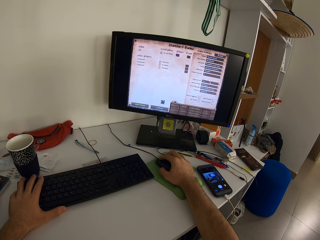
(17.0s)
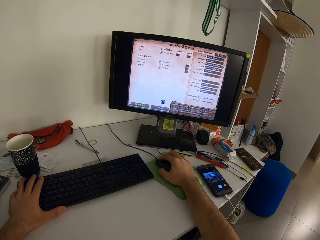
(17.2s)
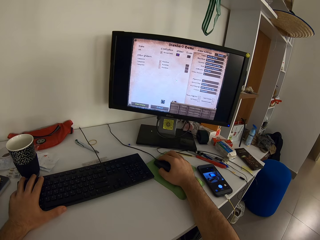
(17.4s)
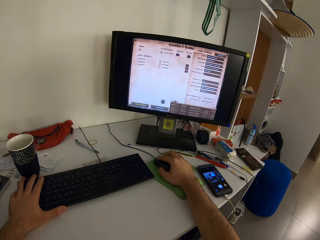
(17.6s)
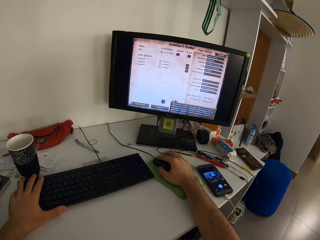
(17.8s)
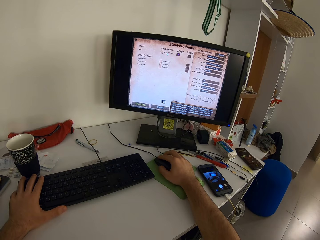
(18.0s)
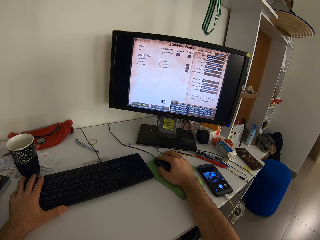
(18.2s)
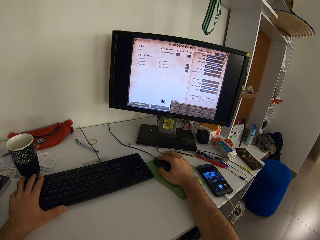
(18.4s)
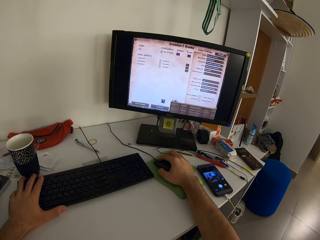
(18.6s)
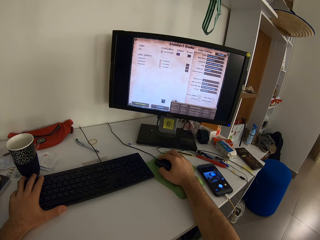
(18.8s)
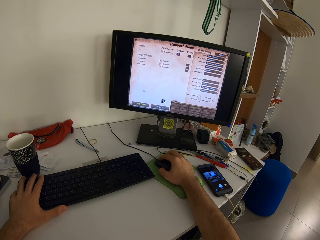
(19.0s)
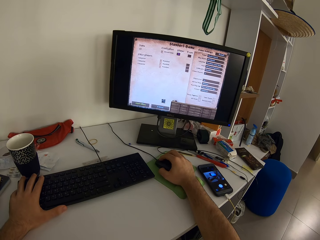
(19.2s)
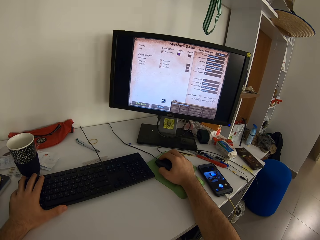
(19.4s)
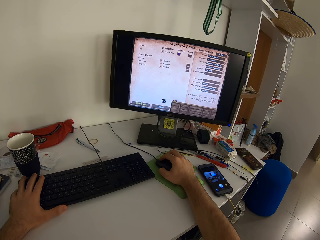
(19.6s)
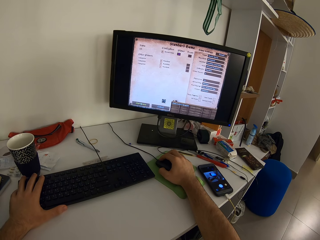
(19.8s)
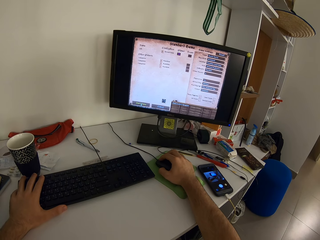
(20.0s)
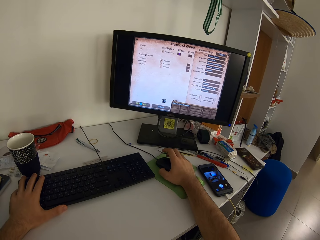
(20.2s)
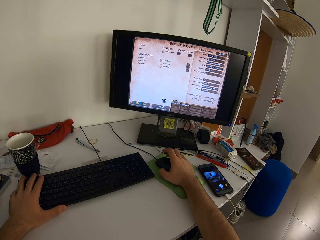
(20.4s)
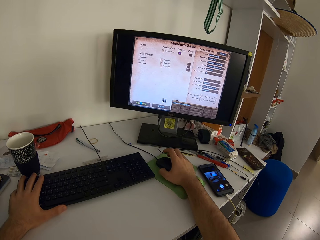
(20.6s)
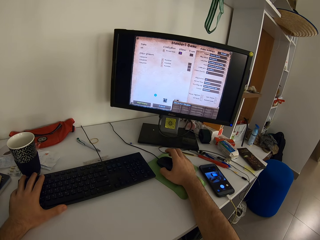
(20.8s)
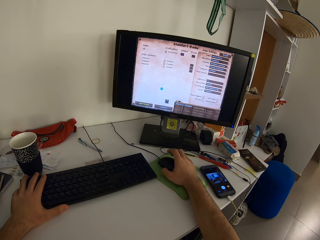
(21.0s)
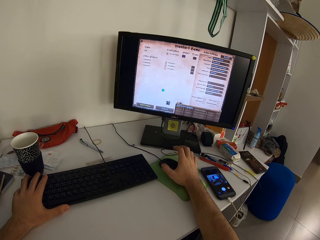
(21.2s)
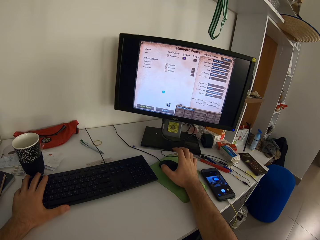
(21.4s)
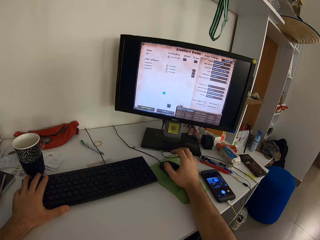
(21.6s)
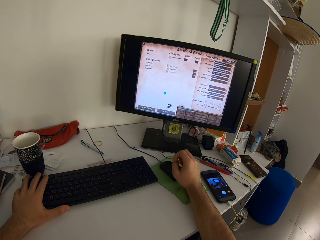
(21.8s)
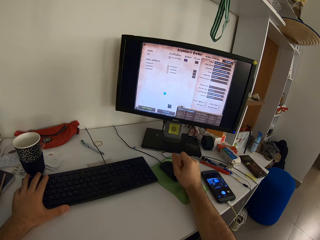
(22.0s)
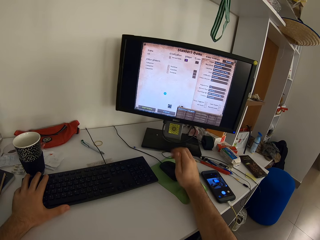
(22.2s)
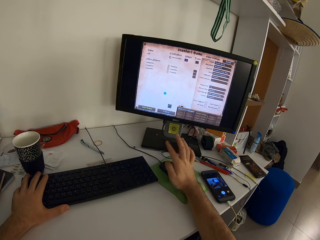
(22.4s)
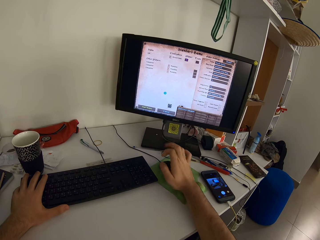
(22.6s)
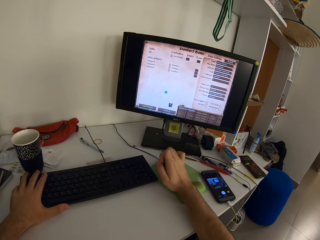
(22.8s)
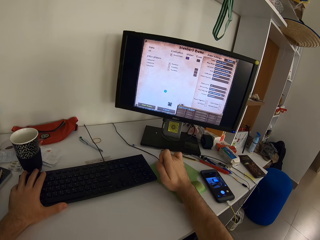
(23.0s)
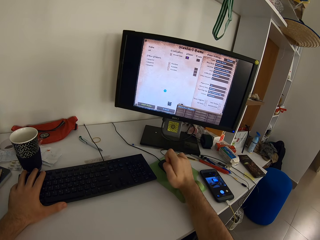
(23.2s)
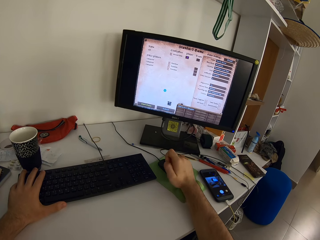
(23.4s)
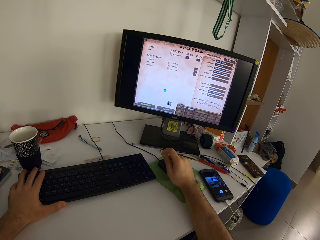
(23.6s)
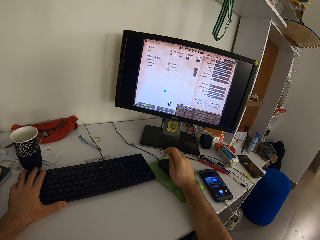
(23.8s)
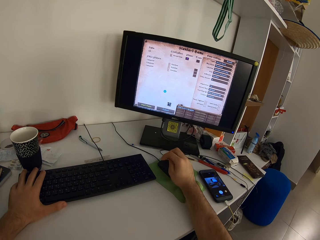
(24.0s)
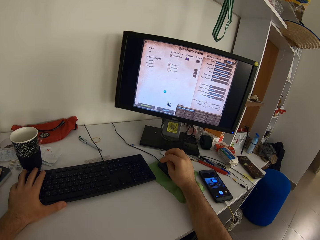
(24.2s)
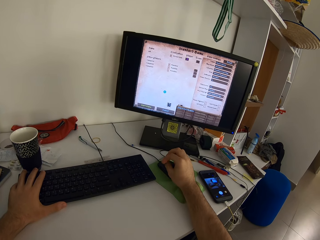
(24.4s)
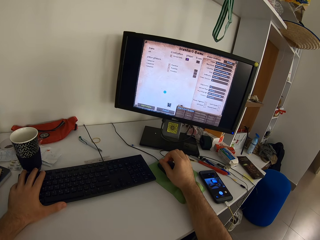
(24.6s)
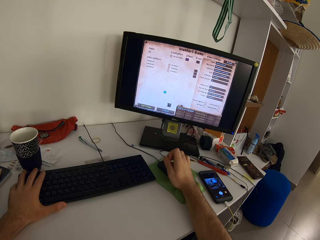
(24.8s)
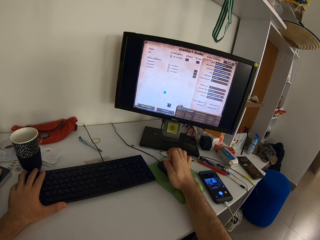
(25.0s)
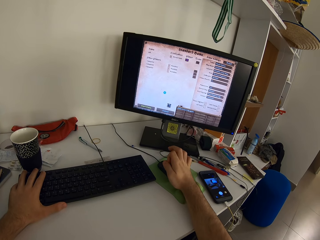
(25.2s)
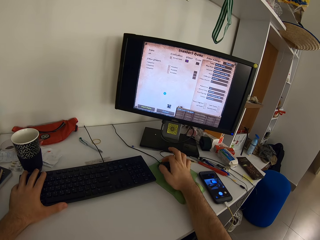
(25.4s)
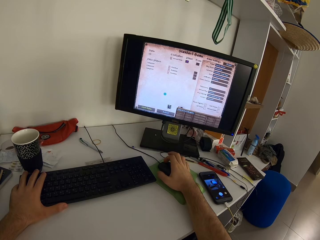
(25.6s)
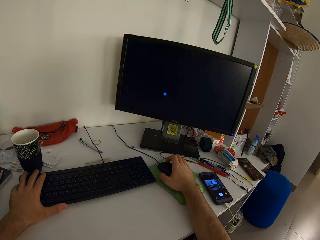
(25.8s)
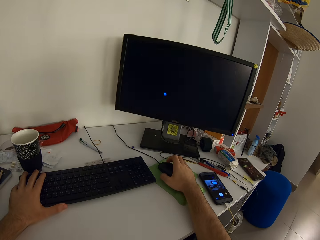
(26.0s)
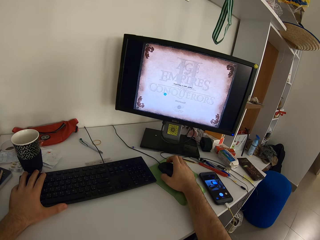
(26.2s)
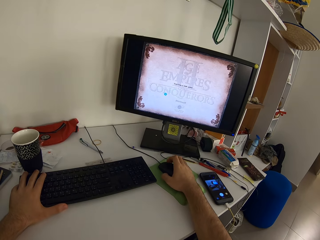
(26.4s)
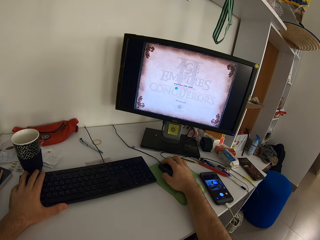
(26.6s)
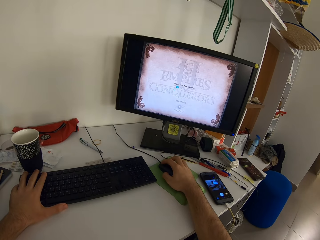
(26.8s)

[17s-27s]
The camera wearer moves the mouse. They click the mouse. They move the hand away from the mouse.

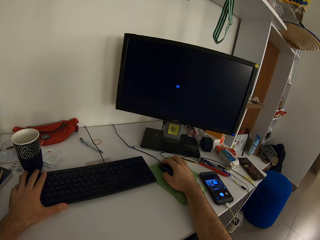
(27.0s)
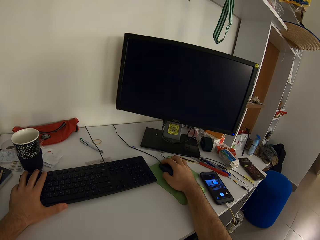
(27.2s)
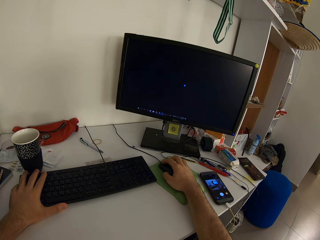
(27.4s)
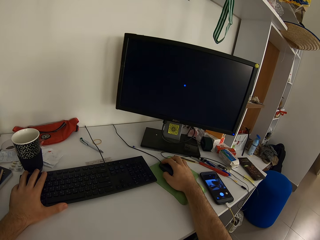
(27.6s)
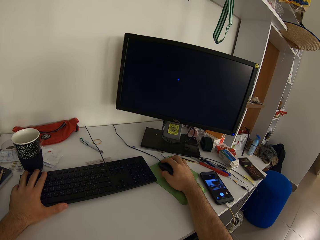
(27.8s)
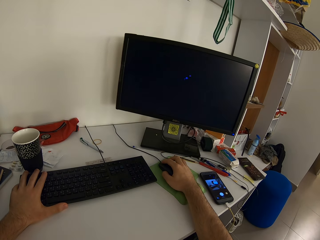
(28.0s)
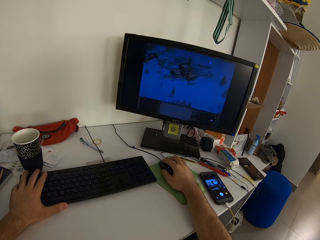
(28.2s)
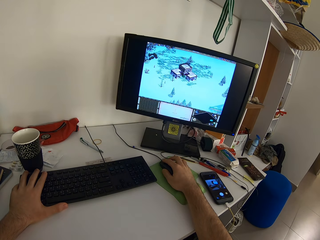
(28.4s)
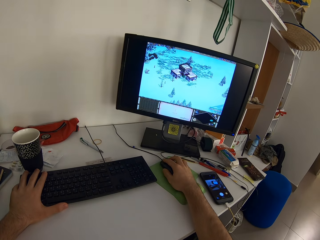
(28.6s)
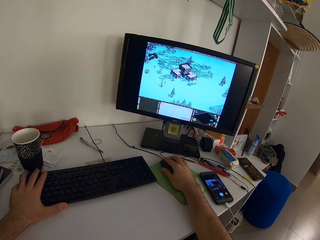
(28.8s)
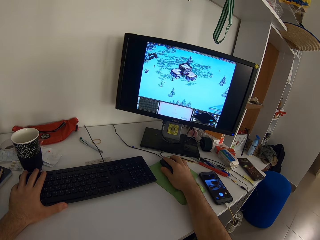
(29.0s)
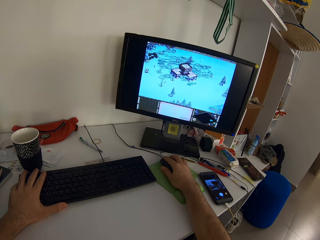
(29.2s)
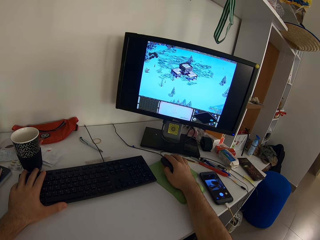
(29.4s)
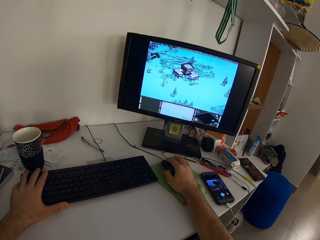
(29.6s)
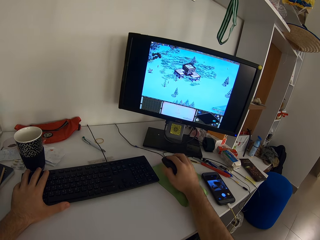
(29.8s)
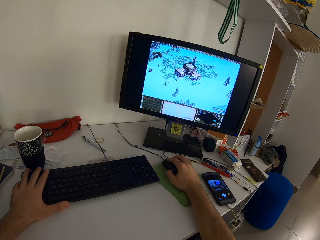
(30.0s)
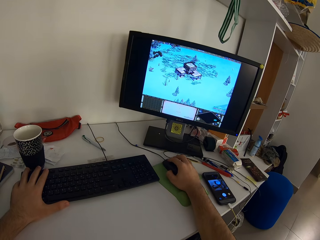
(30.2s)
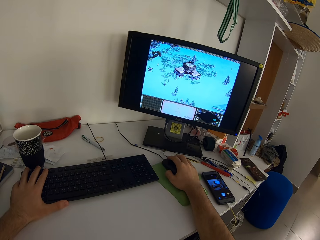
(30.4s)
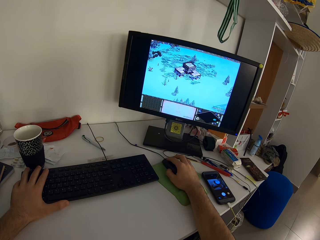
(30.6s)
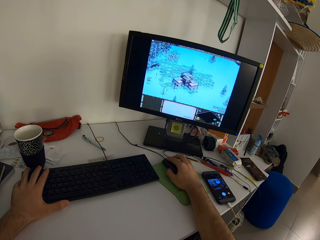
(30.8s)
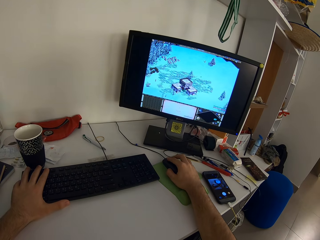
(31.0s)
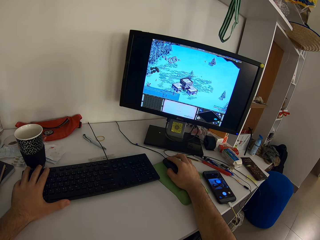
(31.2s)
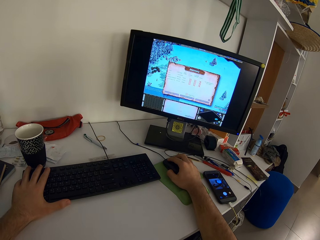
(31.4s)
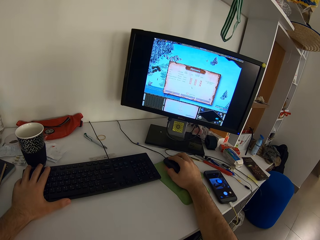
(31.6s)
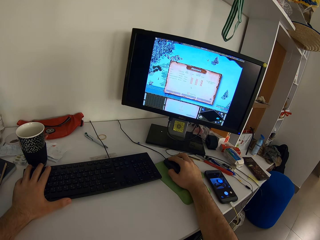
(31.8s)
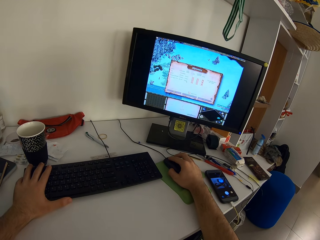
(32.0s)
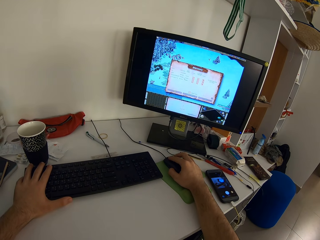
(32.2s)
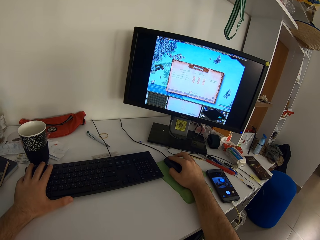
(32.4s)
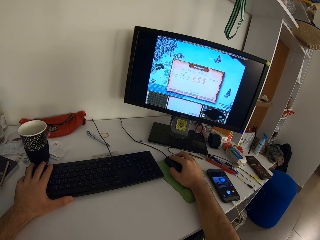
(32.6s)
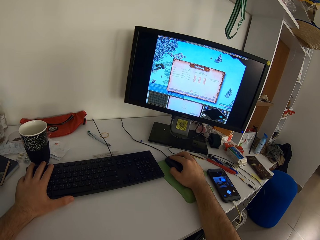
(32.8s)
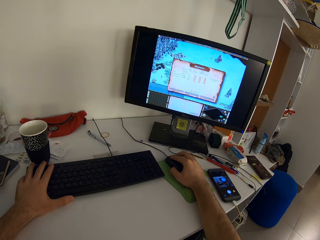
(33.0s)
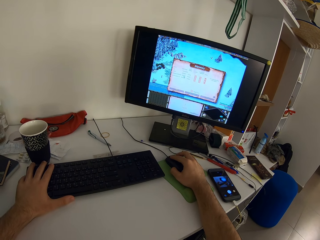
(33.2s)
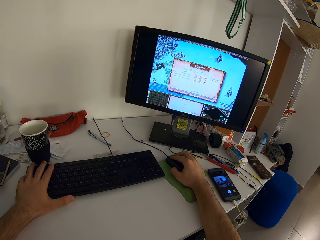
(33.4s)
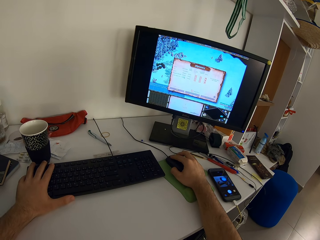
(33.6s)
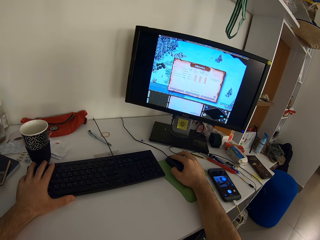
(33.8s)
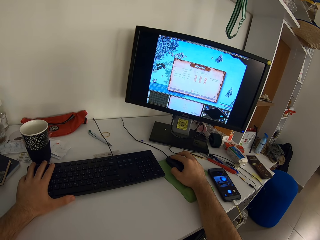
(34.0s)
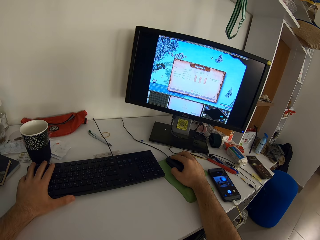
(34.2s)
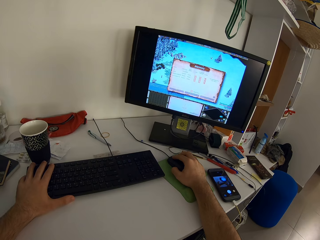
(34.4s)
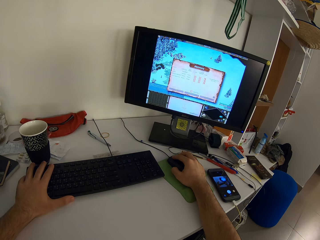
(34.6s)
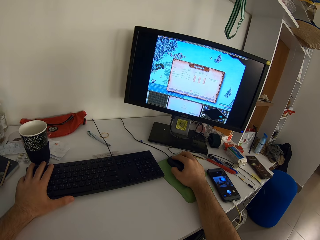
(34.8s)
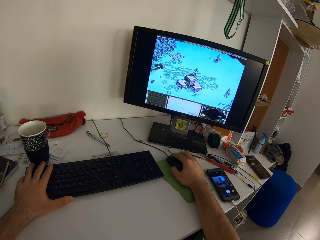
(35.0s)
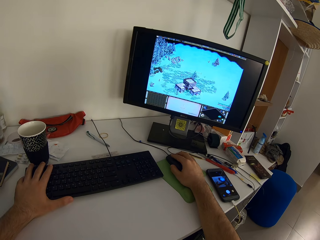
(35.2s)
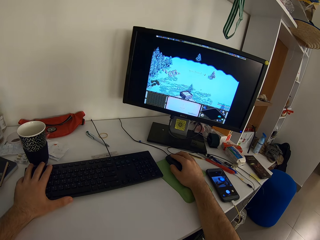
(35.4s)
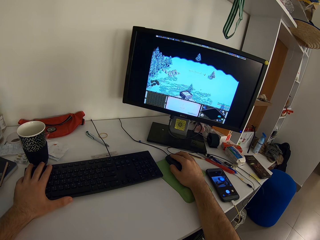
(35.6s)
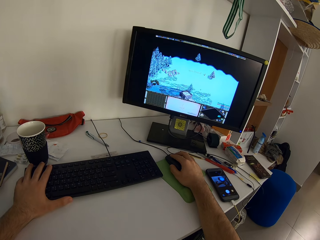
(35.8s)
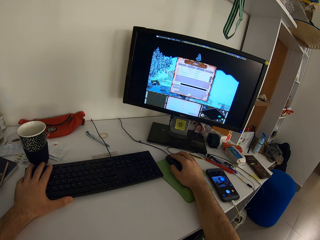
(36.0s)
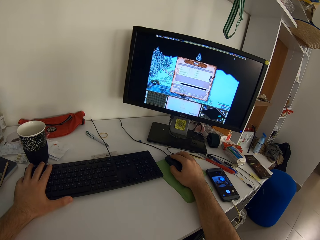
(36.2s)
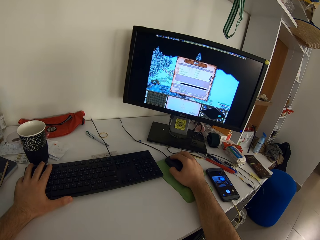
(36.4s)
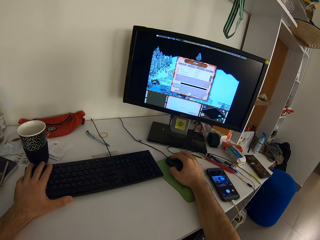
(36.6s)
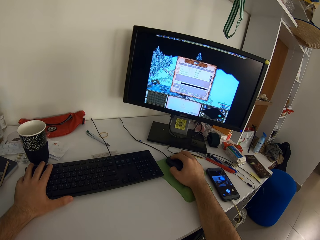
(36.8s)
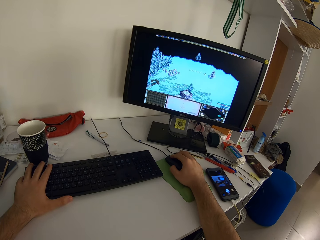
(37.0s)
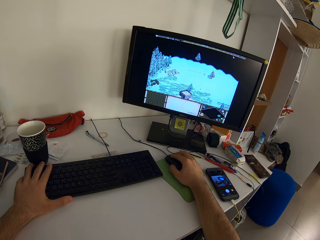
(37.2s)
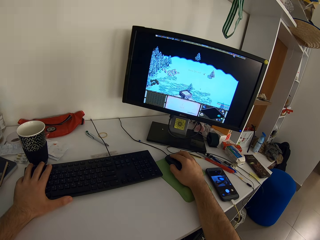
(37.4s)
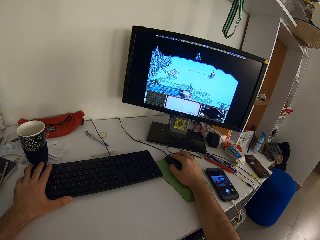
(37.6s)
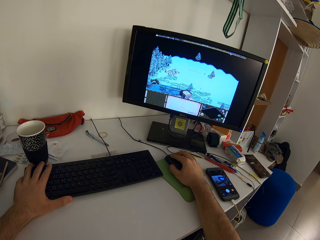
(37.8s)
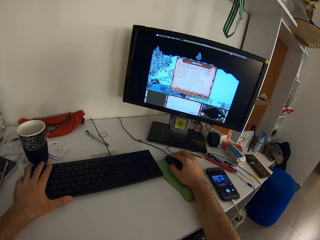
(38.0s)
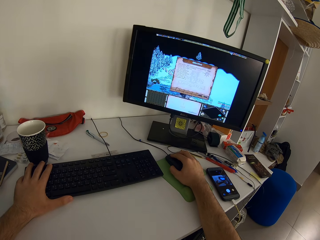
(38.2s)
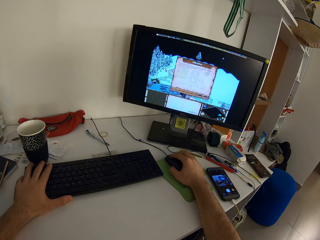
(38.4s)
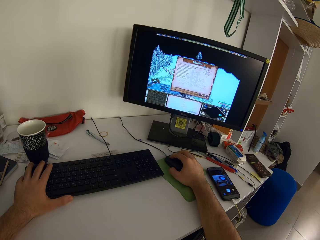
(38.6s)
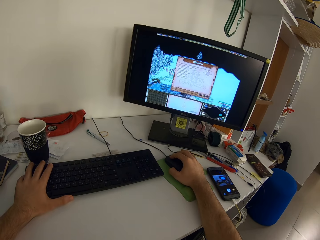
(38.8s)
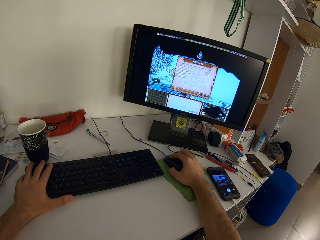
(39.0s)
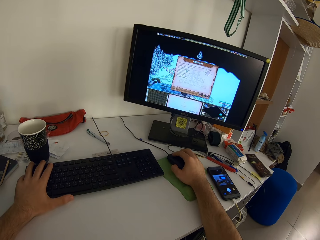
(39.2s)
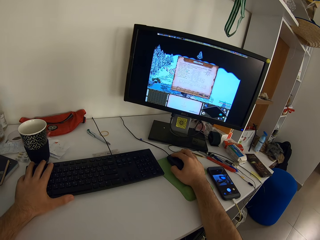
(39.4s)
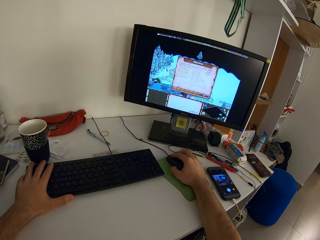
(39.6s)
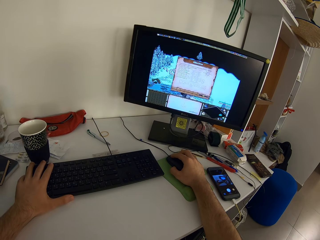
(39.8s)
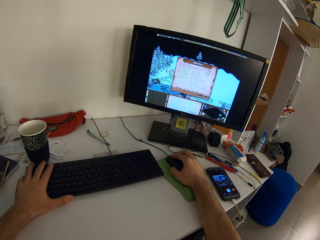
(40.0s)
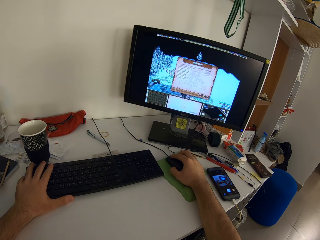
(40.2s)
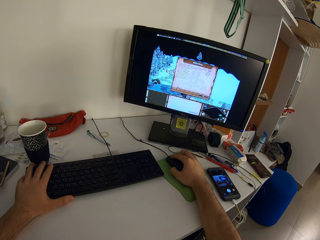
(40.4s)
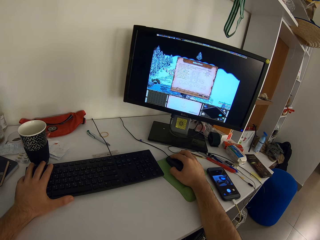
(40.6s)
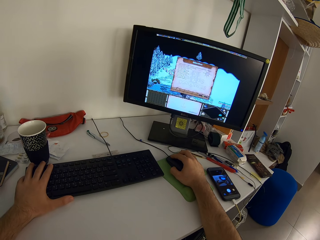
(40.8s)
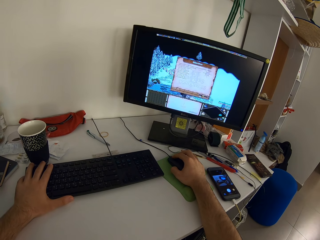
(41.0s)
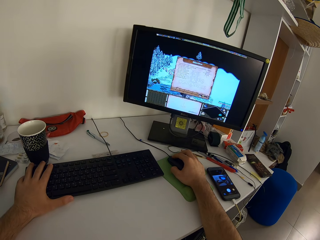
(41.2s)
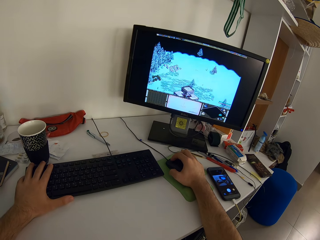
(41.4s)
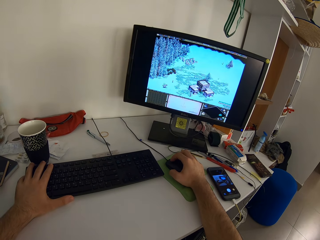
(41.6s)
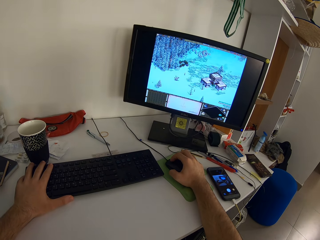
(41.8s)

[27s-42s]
The camera wearer moves the mouse. They click the mouse.
